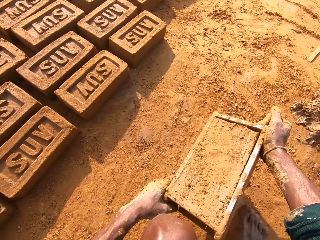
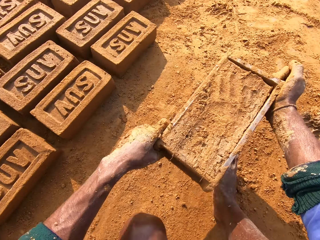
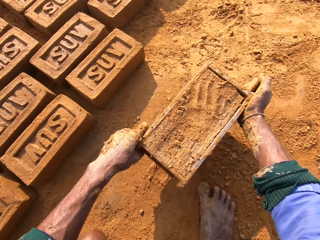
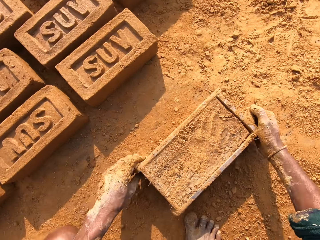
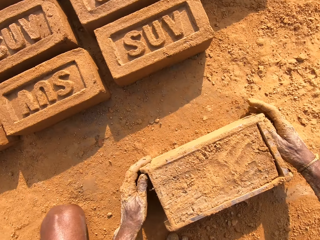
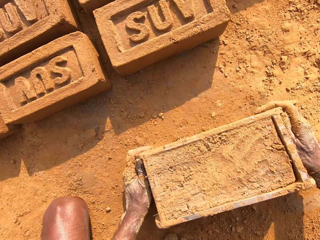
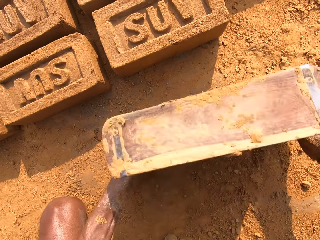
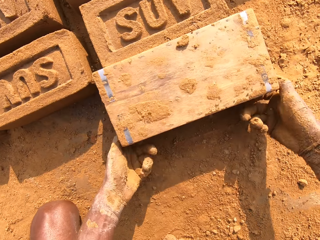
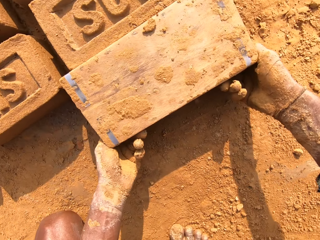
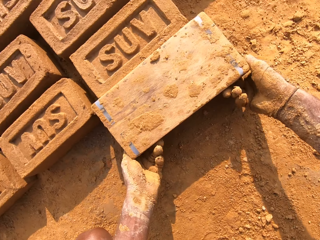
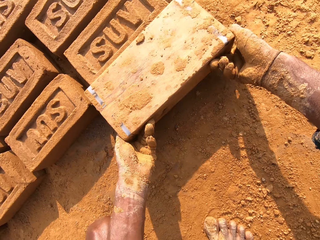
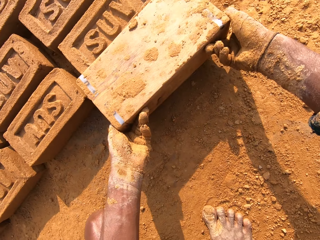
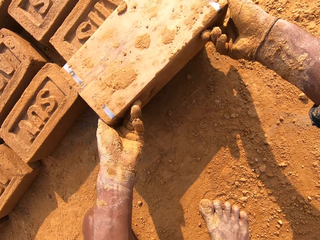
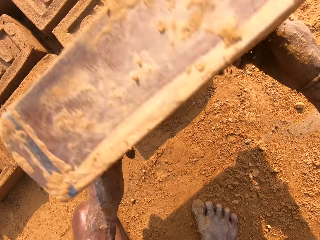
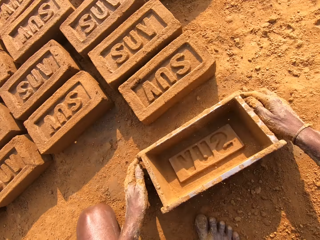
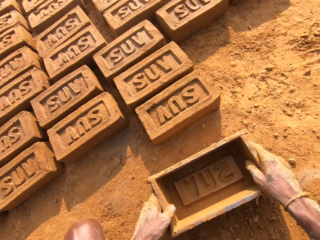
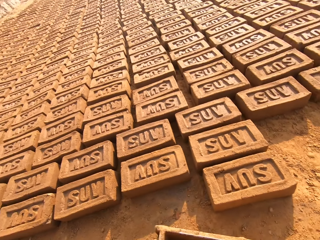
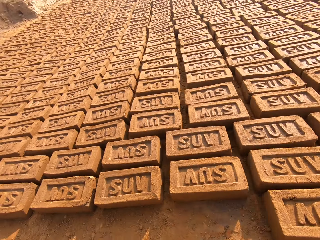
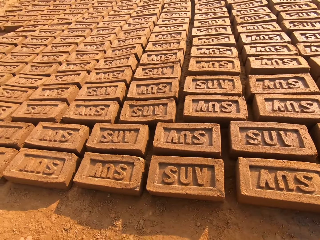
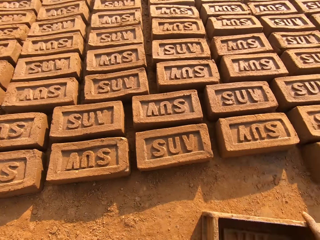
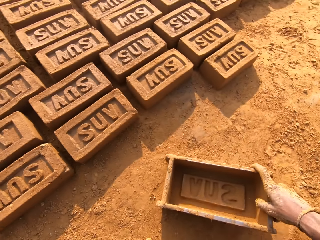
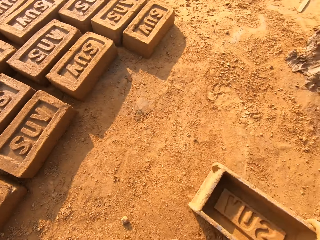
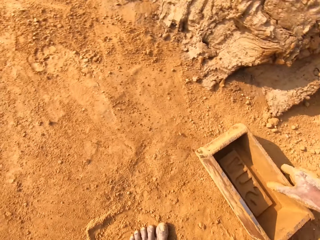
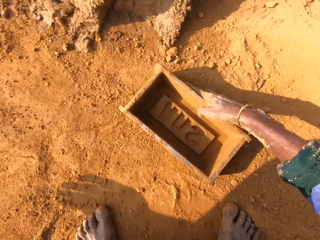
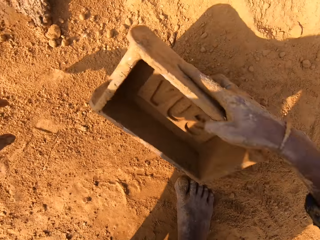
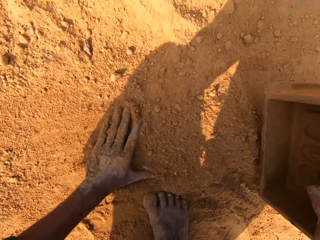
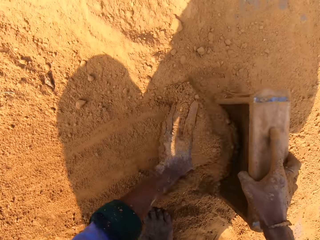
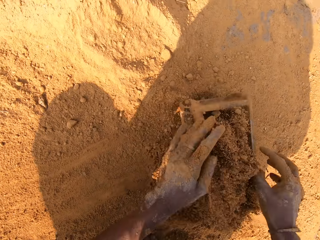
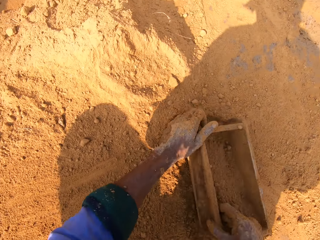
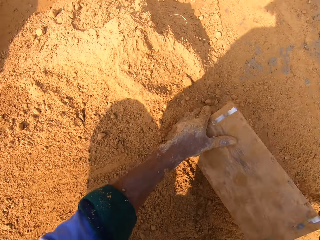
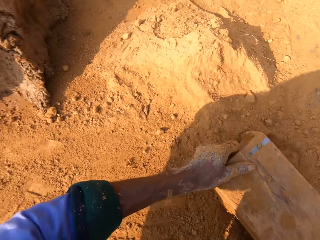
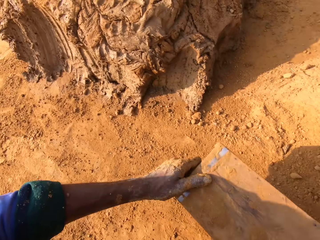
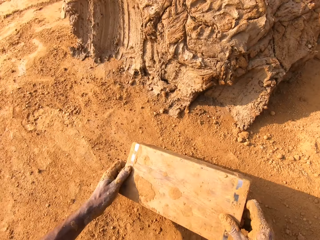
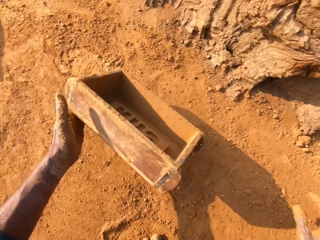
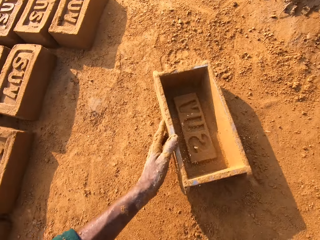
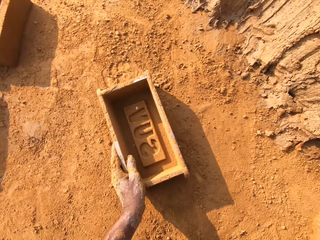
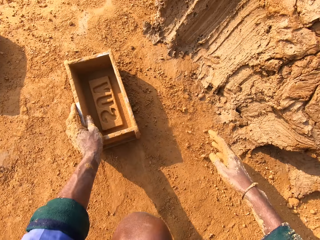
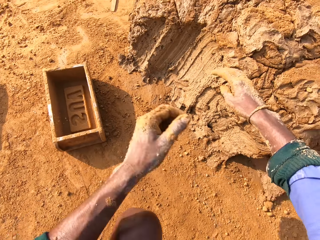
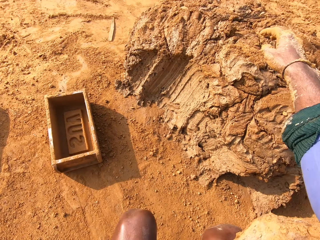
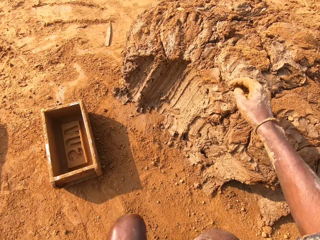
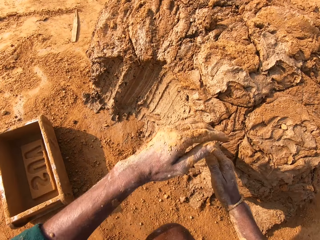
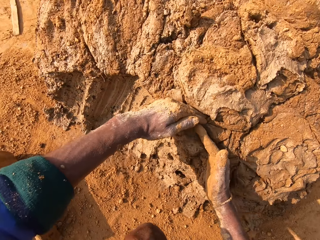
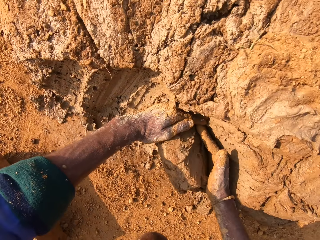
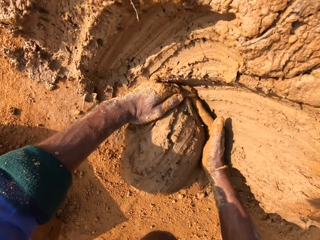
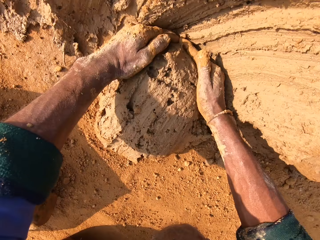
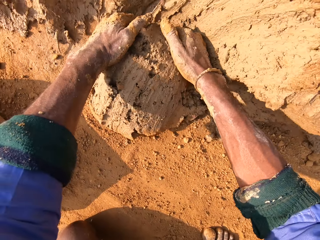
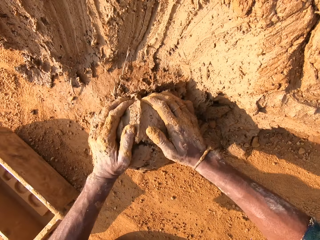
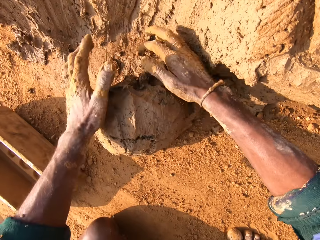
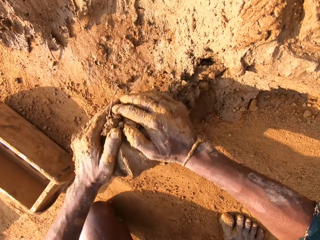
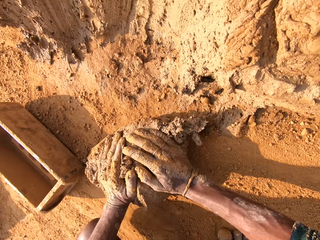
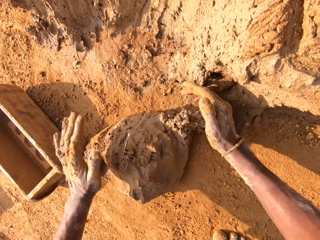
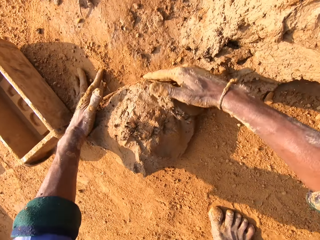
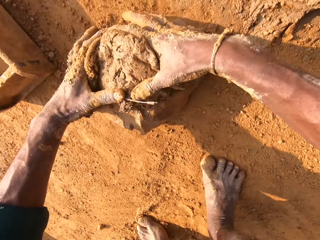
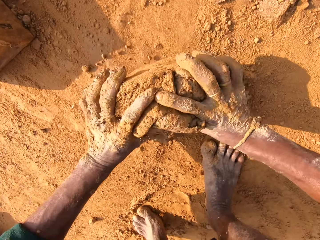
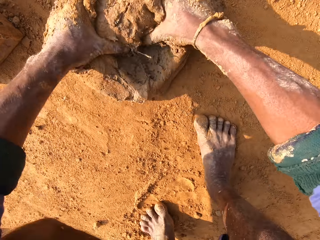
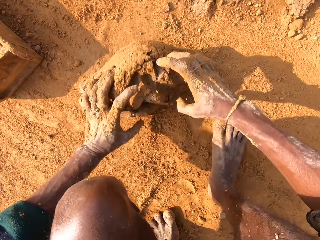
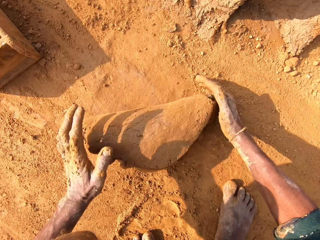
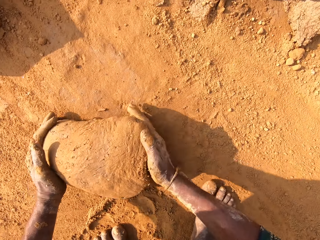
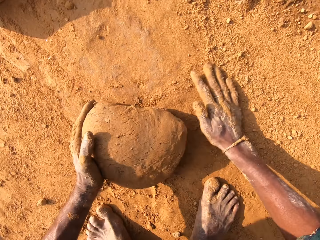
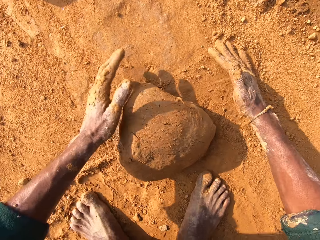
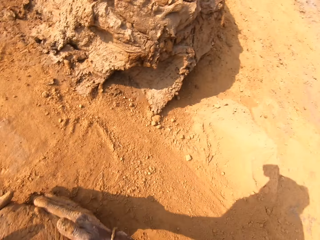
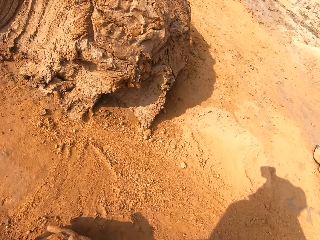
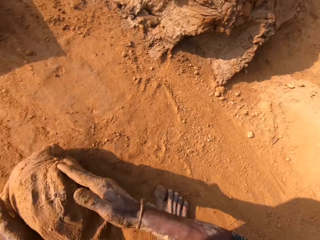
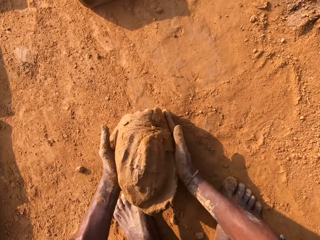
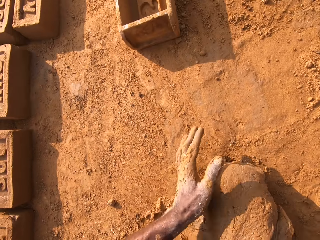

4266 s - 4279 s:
The camera wearer puts the clay brick on the ground. They put sand into the brick mold and remove the sand from the brick mold. They scoop the clay and roll the clay.

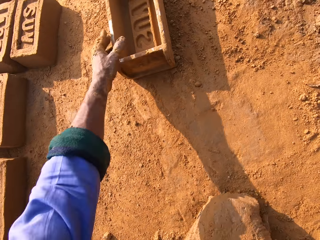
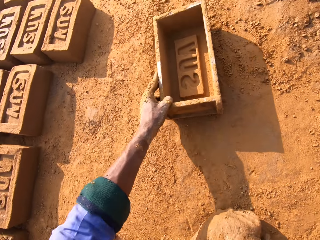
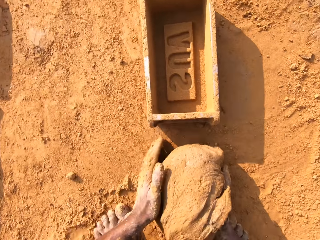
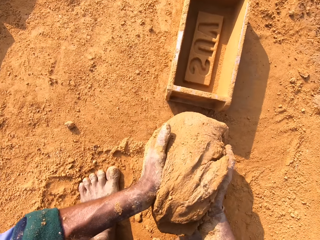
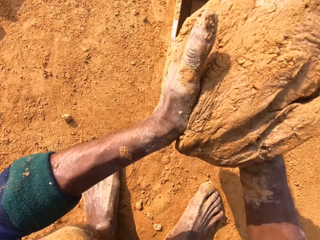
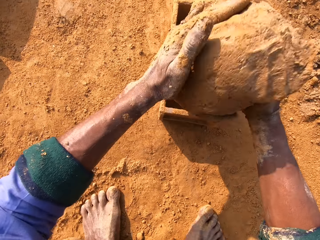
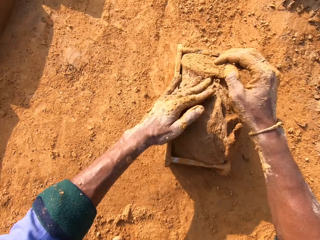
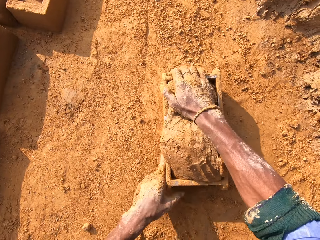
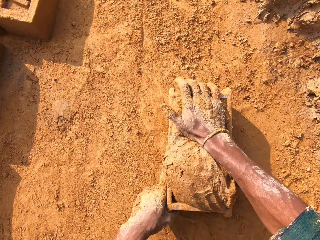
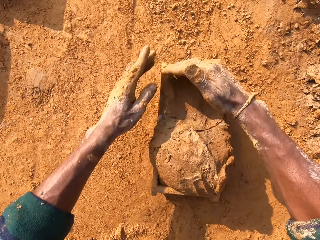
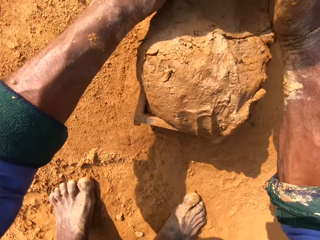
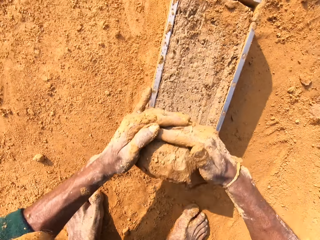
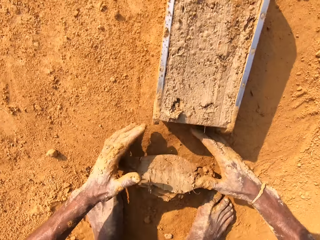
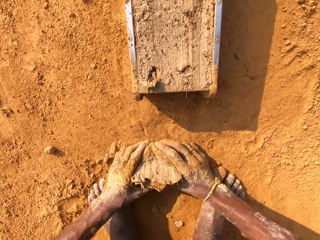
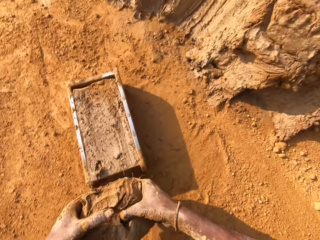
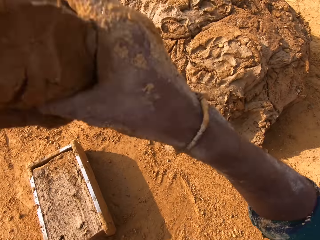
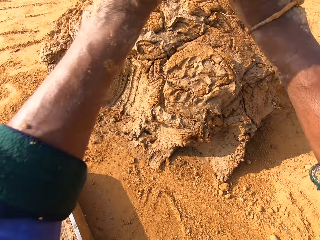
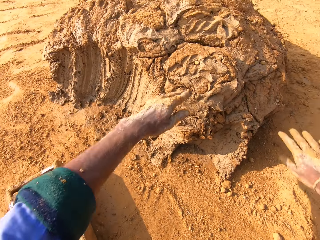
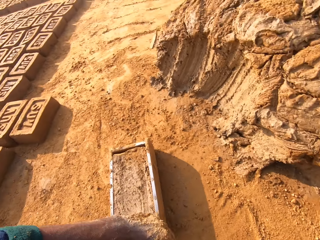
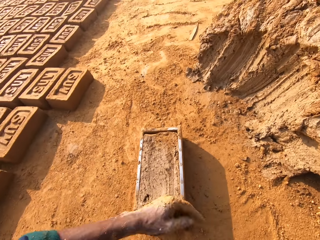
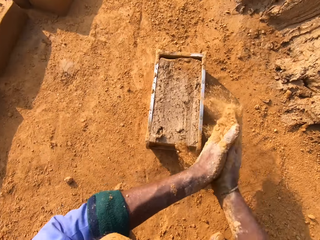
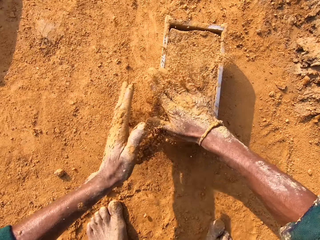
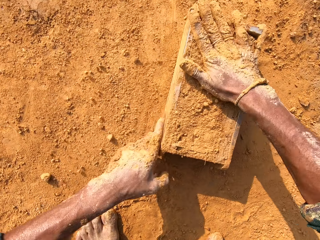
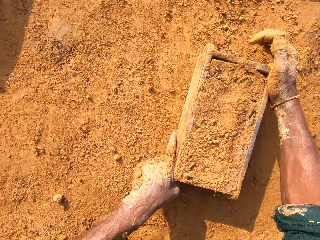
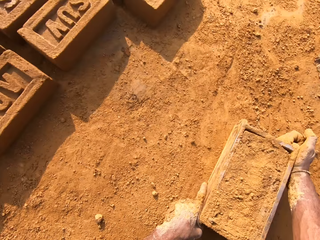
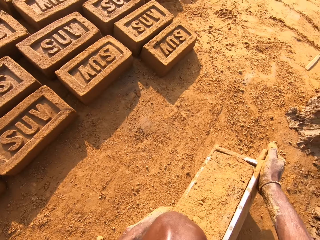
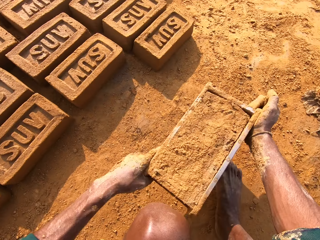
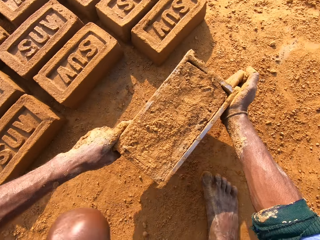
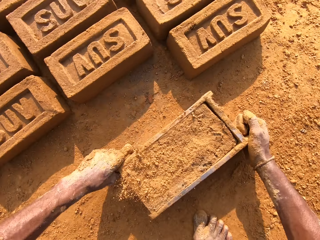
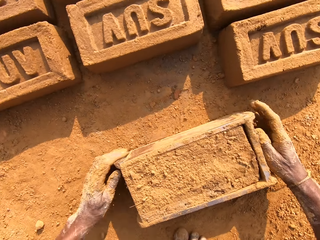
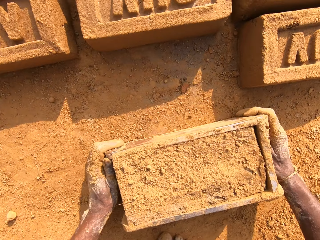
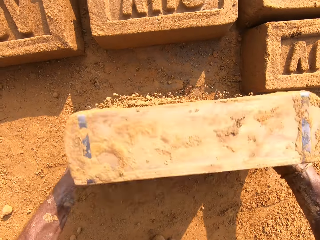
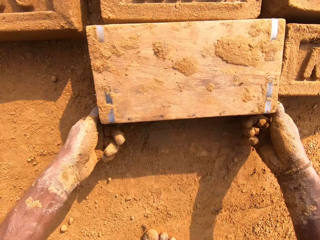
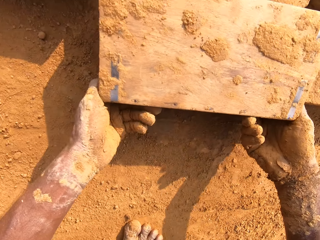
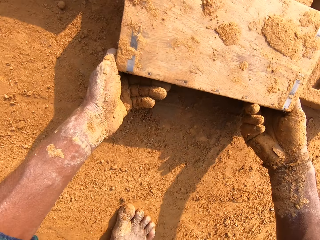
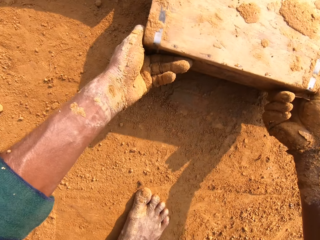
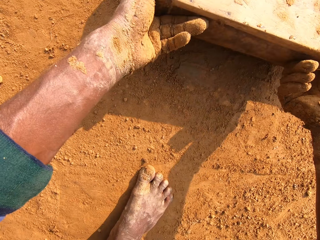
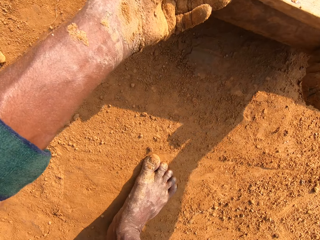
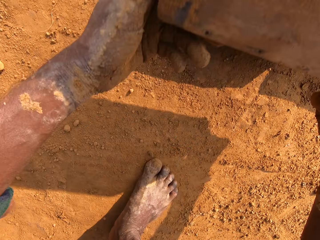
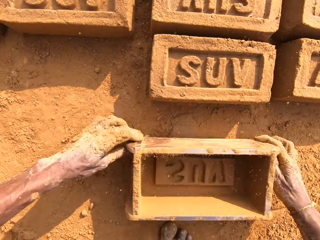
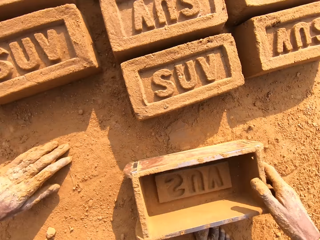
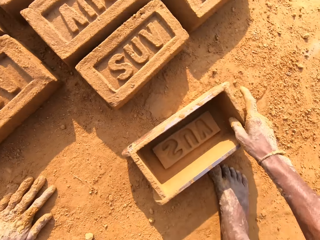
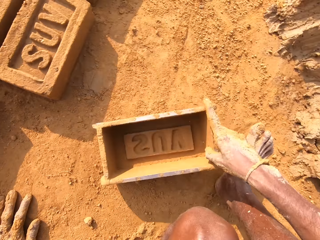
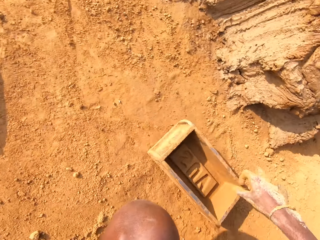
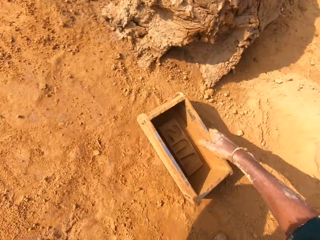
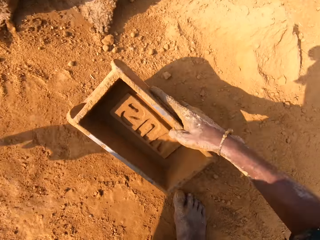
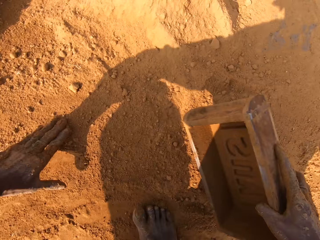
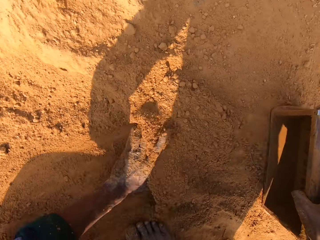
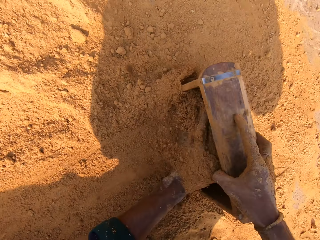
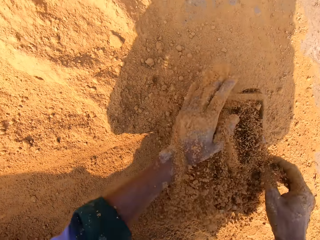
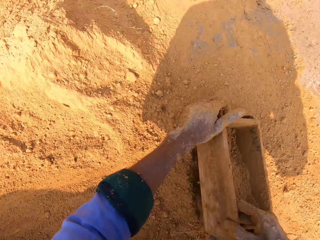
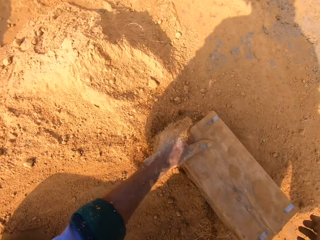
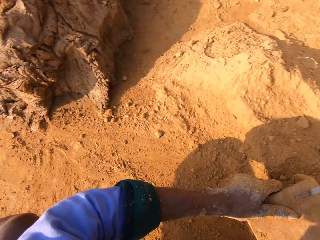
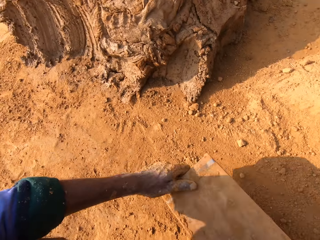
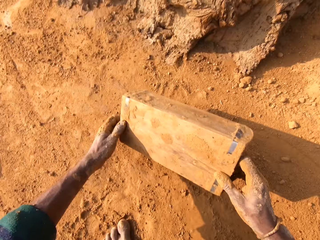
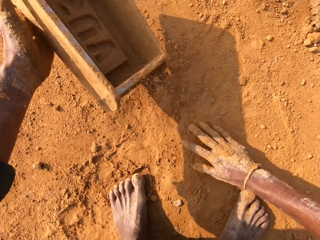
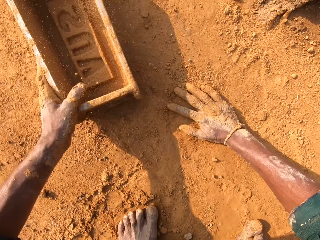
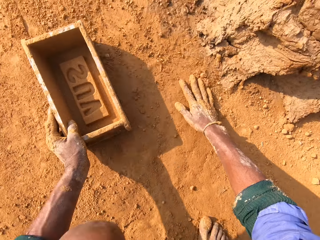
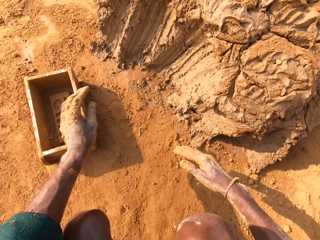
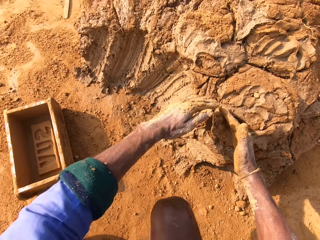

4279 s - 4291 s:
The camera wearer puts the clay inside the brick mold, removes excess clay, and puts back the clay. They put sand on the brick mold and put the clay brick on the ground. They put sand into the brick mold and remove the sand from the brick mold.
